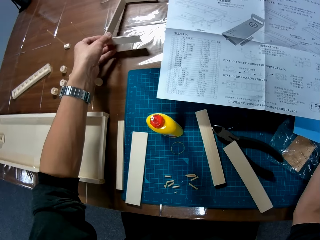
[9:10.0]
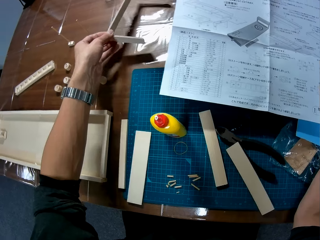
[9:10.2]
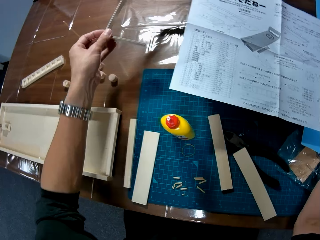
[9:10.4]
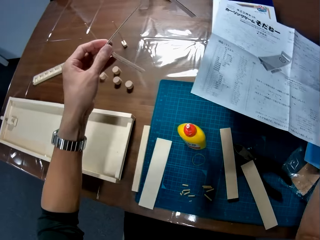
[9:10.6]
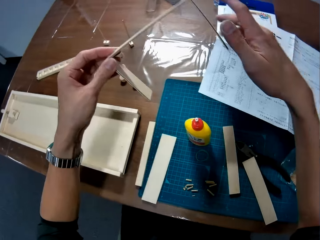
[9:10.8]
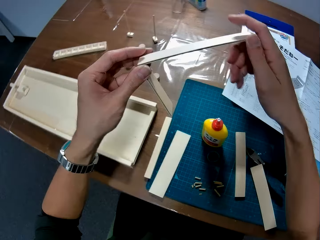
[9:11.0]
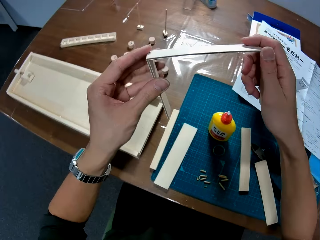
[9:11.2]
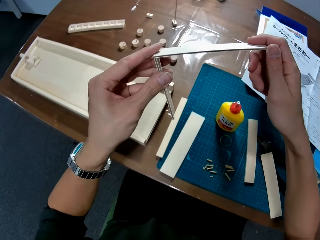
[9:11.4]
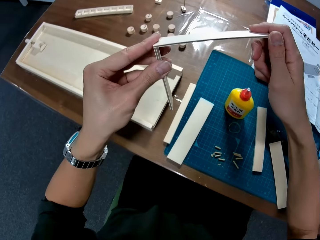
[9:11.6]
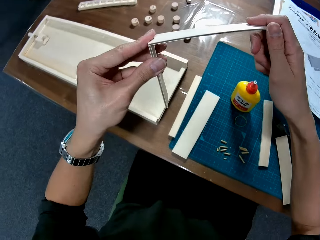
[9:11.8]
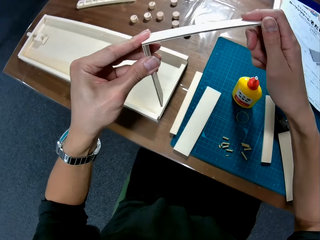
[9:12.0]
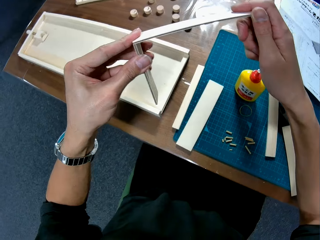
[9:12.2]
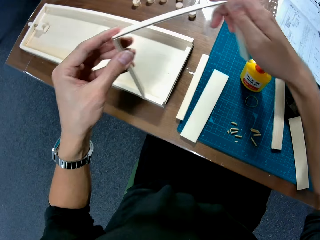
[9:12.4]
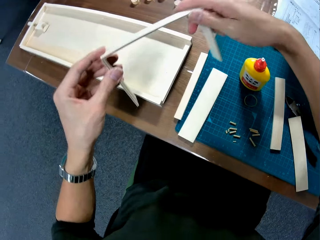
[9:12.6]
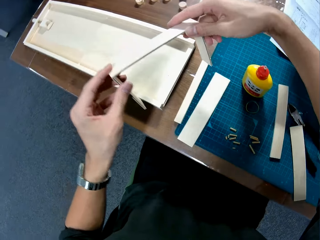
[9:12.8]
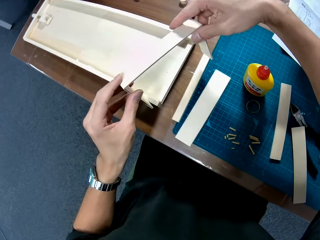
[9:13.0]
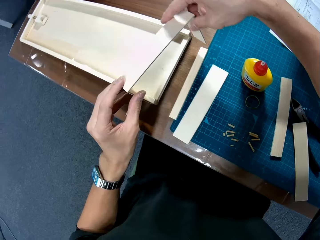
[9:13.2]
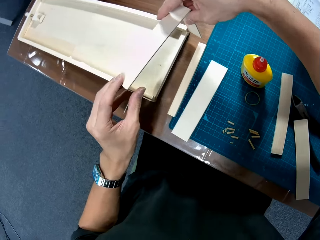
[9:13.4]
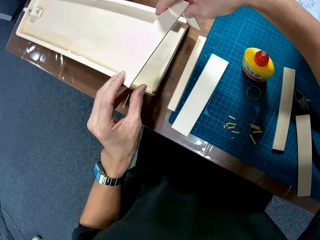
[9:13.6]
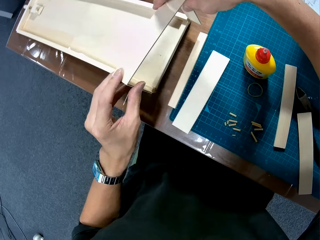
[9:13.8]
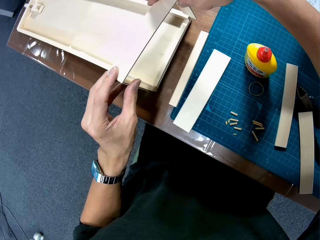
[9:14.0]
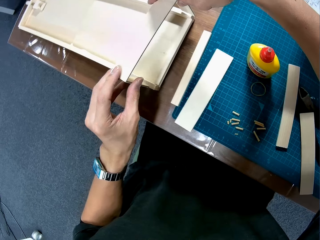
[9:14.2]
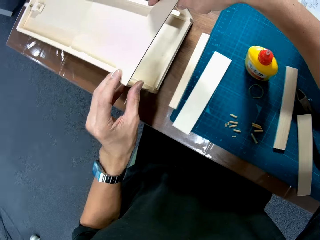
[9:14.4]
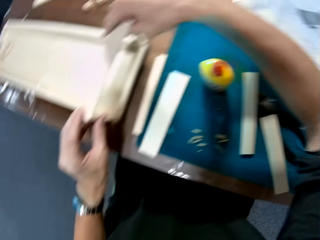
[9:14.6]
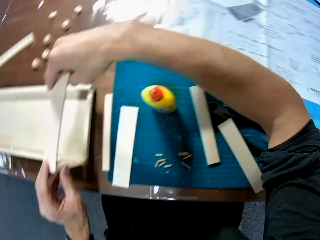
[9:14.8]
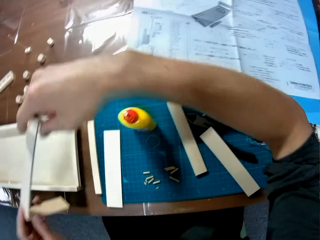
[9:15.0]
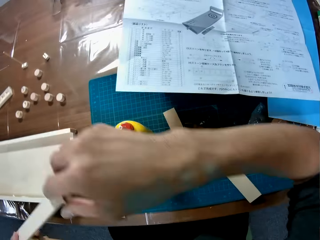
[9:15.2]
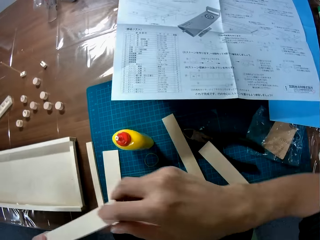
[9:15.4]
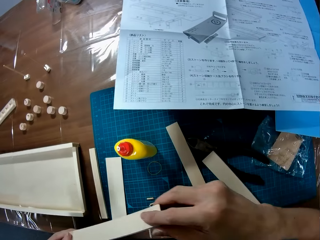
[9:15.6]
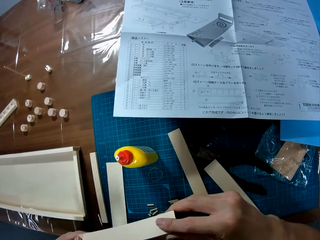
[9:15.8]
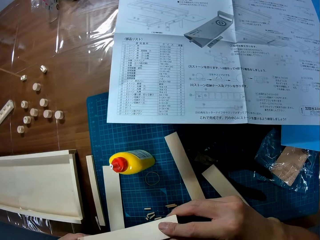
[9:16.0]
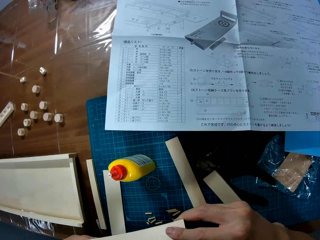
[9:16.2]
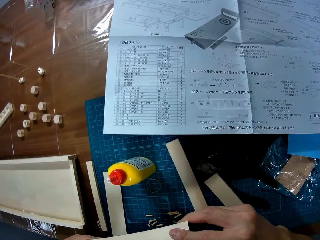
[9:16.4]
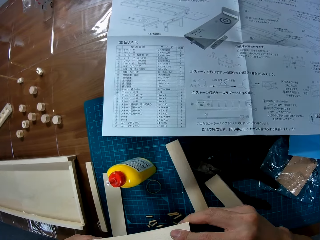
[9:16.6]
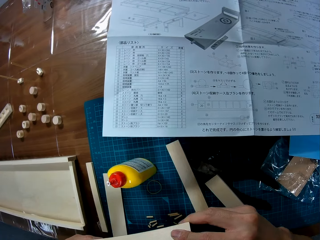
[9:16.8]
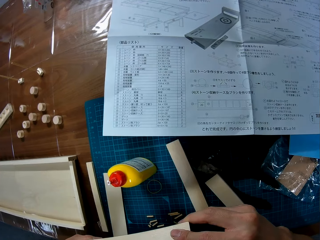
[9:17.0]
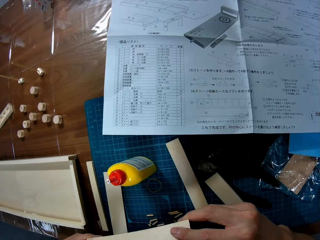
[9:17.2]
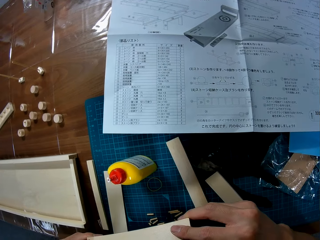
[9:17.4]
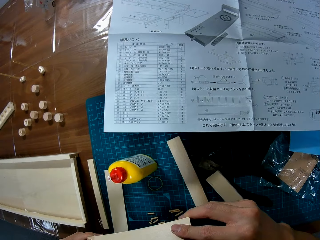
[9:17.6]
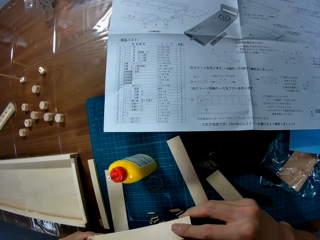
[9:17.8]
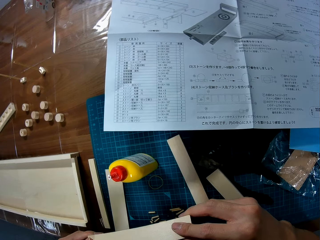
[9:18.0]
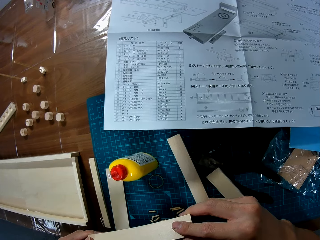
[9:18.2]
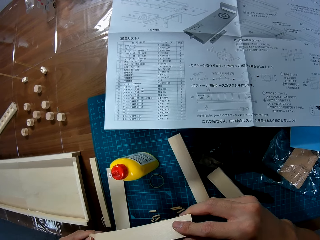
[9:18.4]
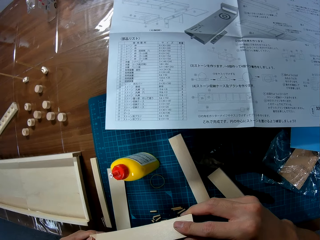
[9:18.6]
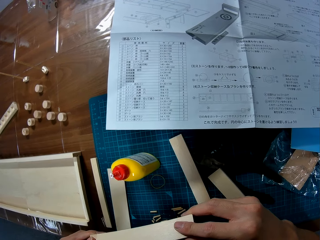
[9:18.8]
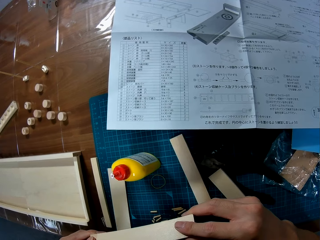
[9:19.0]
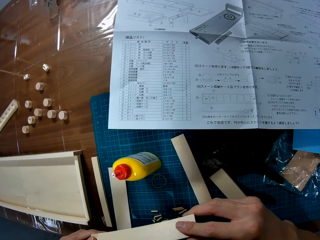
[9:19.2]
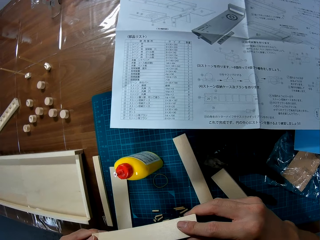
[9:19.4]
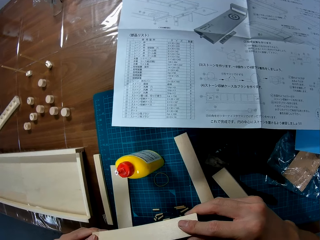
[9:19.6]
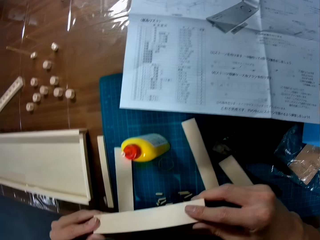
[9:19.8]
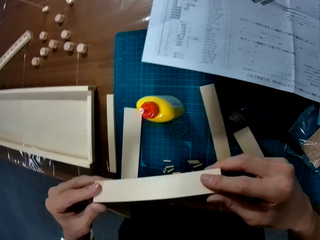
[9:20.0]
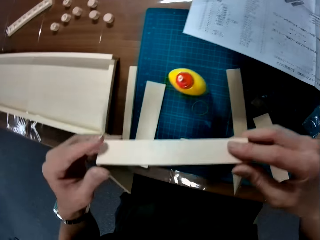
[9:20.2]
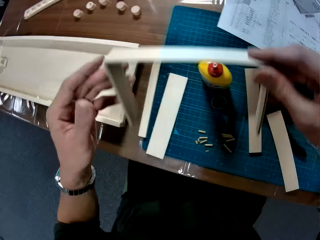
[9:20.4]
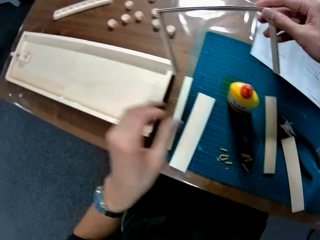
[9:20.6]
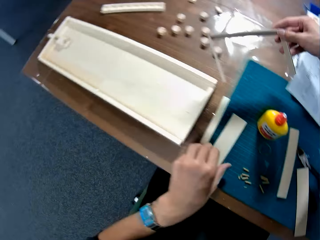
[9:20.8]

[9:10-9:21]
The camera wearer picks up a woodwork on the table. They fit the wooden curling piece on the curling board, lift the curling piece, remove the frame from the carton, and hold the frame in hand.

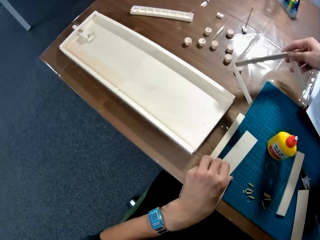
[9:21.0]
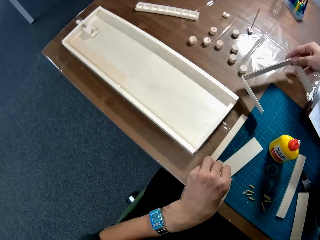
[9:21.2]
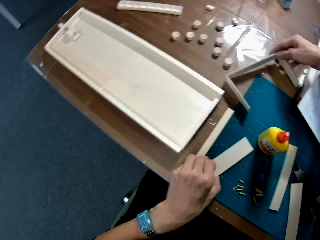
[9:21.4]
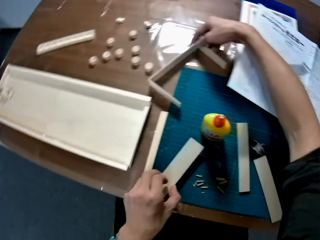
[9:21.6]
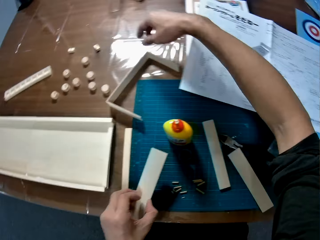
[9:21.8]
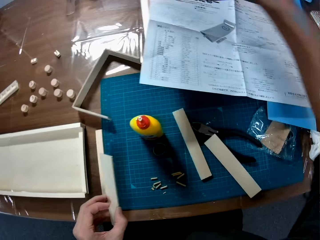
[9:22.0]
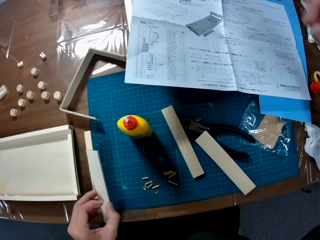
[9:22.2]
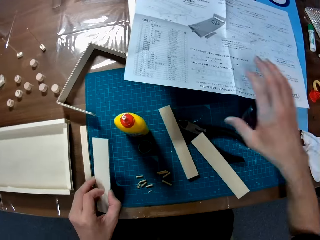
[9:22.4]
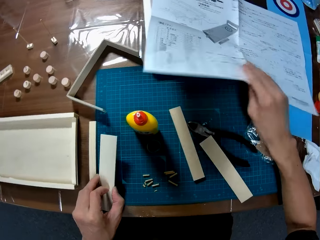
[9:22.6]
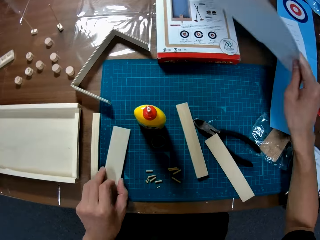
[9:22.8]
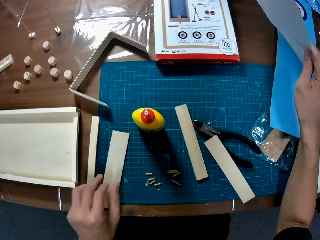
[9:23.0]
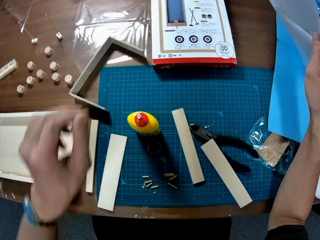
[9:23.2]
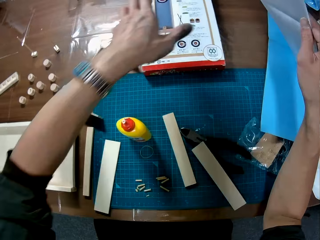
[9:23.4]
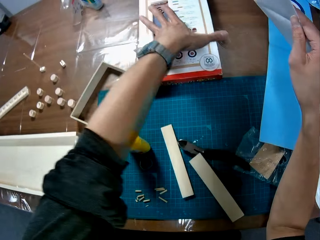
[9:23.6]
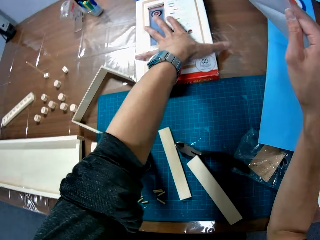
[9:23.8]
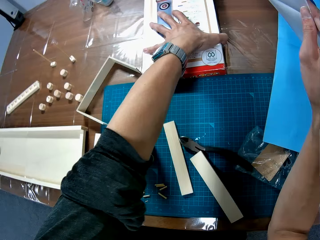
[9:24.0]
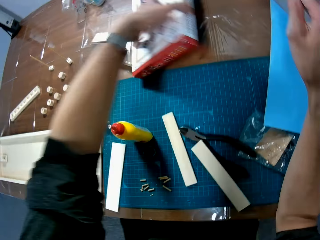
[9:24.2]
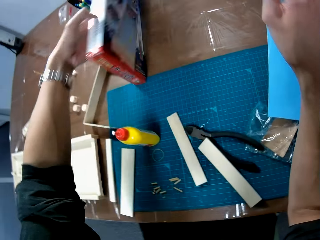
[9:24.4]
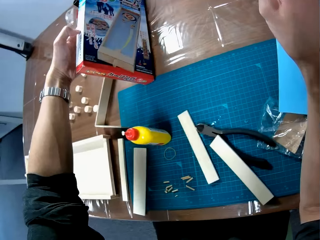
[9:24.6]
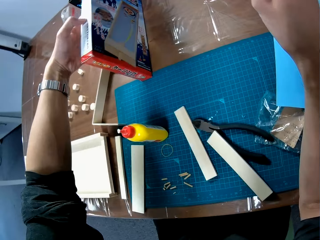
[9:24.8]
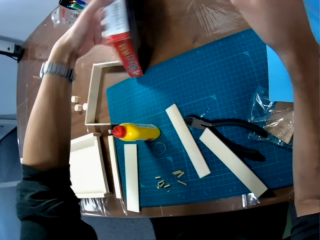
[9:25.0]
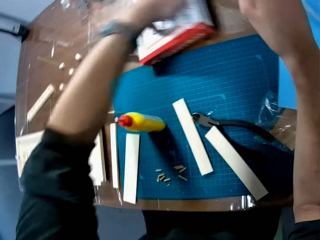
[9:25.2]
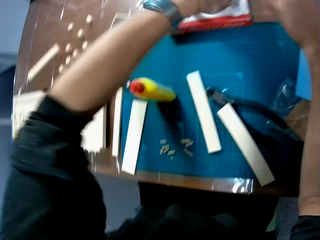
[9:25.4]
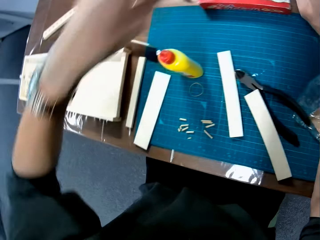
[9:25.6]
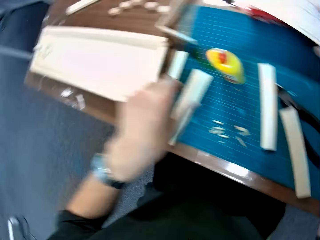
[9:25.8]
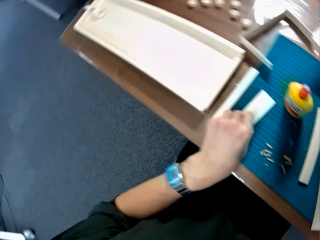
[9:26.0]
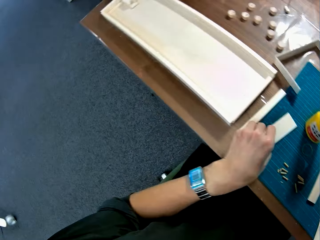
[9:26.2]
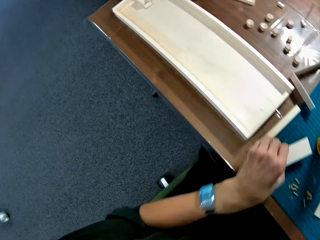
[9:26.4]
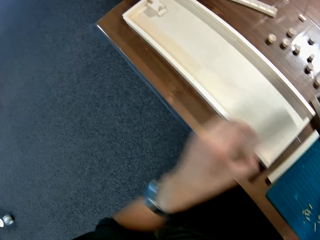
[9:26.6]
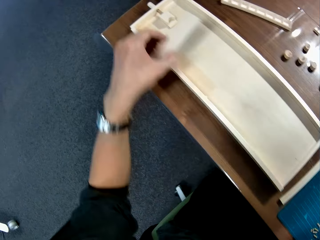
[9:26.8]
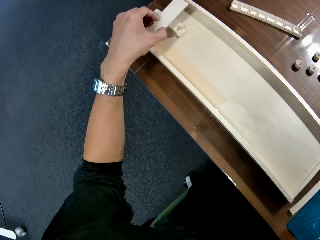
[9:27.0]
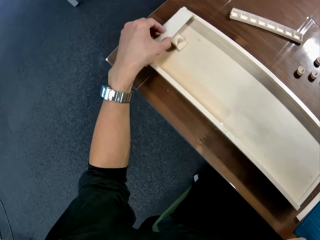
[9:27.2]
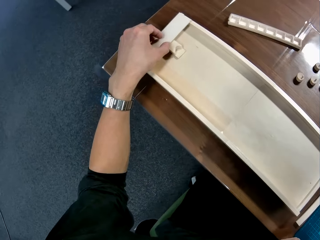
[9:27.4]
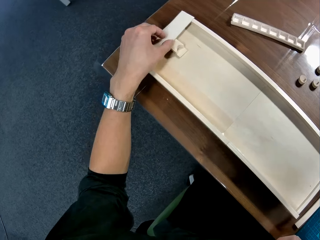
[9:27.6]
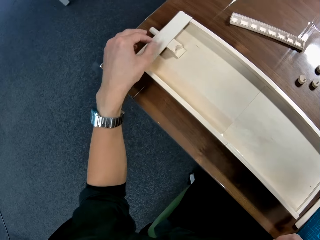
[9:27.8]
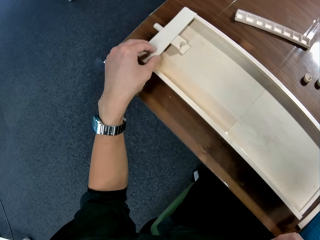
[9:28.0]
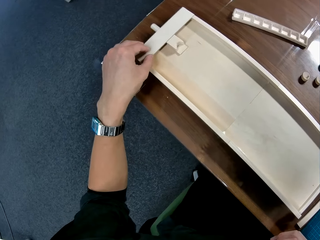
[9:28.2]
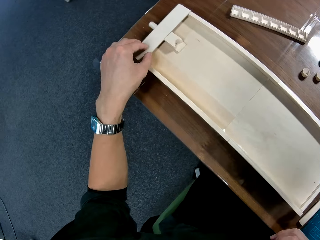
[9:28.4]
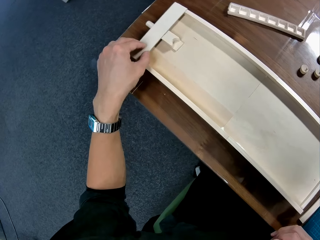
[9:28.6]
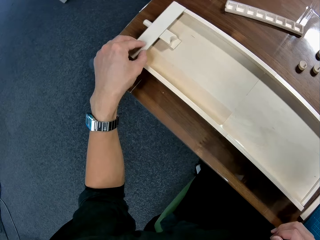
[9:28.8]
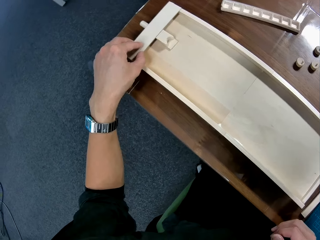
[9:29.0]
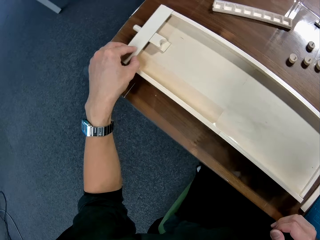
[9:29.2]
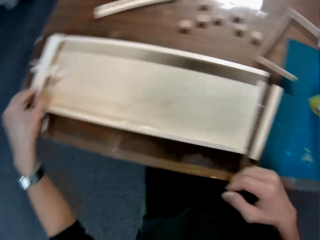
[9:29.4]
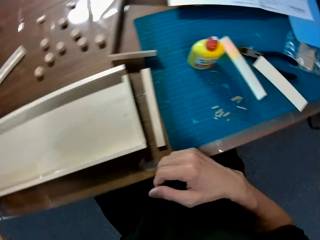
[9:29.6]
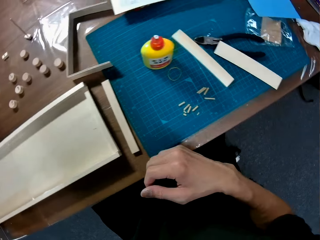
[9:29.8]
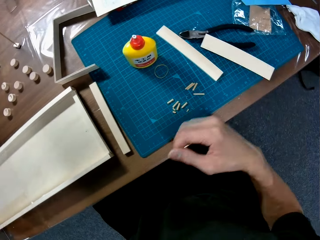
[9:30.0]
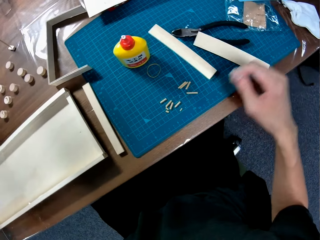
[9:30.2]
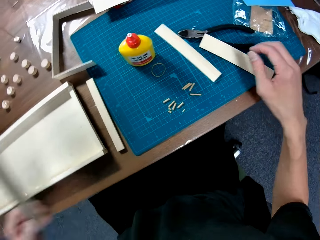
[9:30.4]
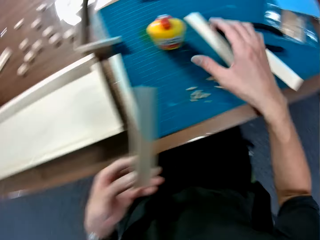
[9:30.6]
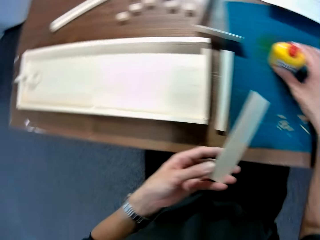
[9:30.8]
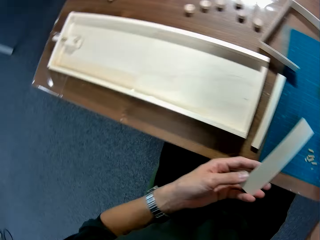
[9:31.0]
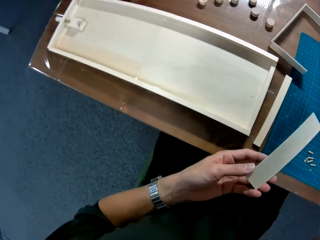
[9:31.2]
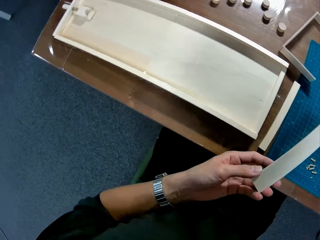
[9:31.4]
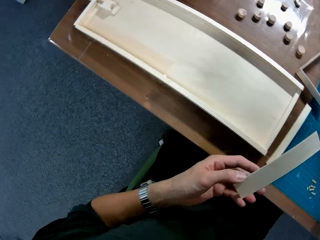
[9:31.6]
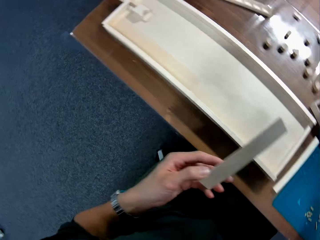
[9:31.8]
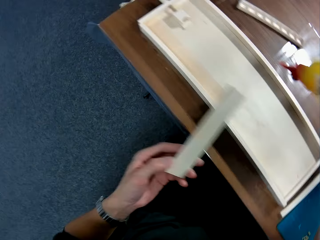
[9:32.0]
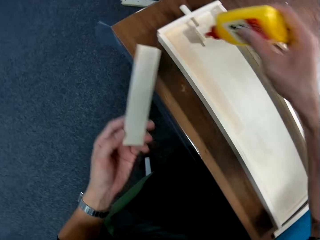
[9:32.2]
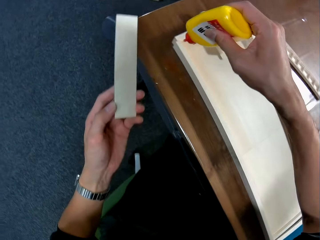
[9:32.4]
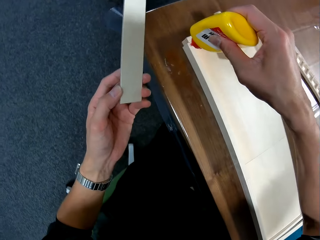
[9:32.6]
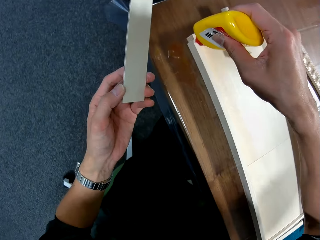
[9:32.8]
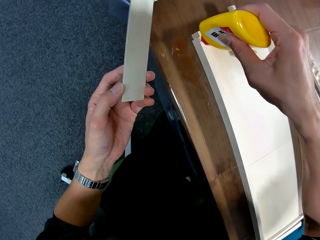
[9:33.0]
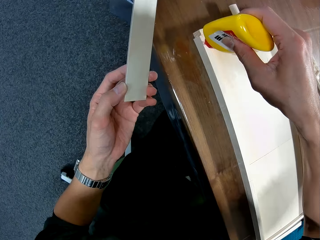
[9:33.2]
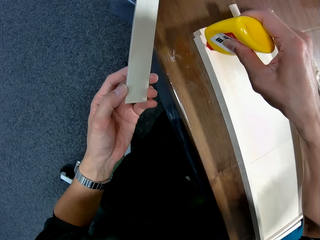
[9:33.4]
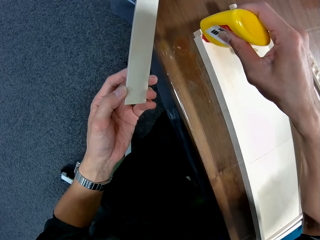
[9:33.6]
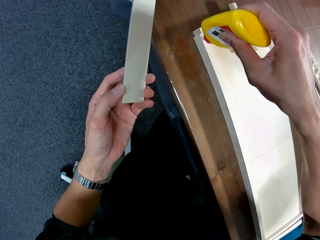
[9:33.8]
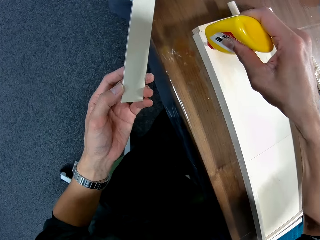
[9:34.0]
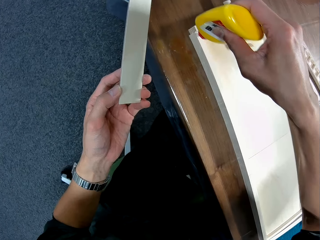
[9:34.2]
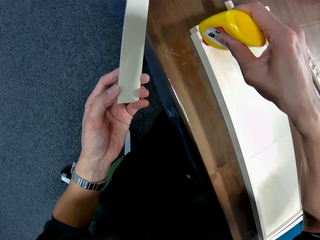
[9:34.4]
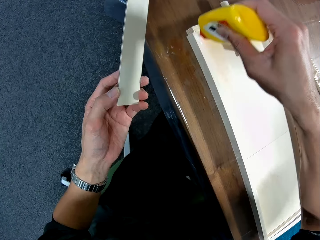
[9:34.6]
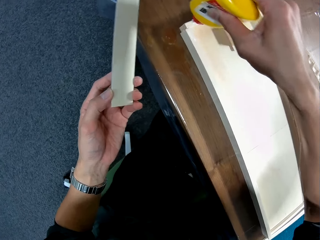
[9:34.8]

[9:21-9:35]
The camera wearer places the frame on the table. They raise the blueprint. They look below the paper. They pick up the carton under the blueprint. They turn the carton box from the table. They drop the carton. They take a carton piece. They attach the piece to the assembled piece. They place the piece on the carton box. They remove the piece from the assembled piece. They take glue from the table. They hold the carton piece in hand. They apply the glue to the assembled piece.
